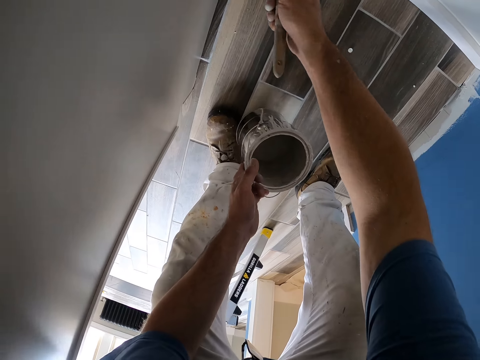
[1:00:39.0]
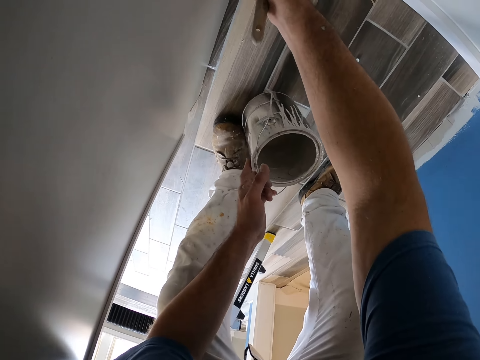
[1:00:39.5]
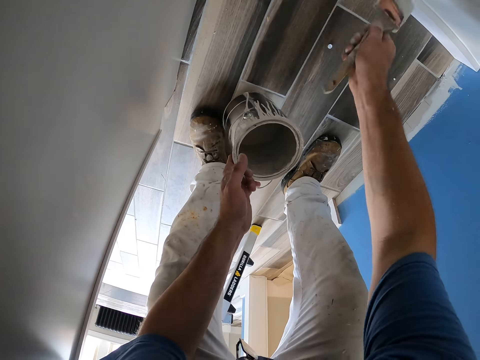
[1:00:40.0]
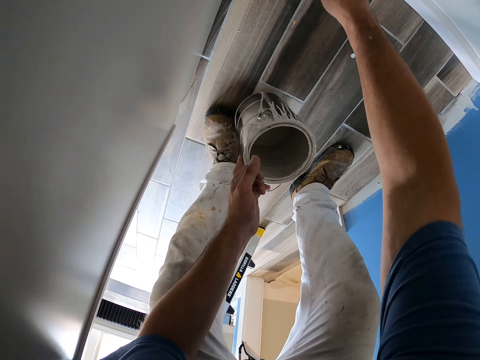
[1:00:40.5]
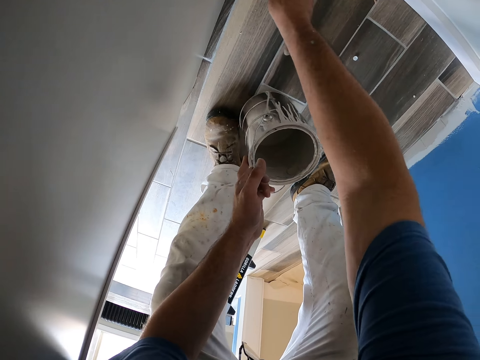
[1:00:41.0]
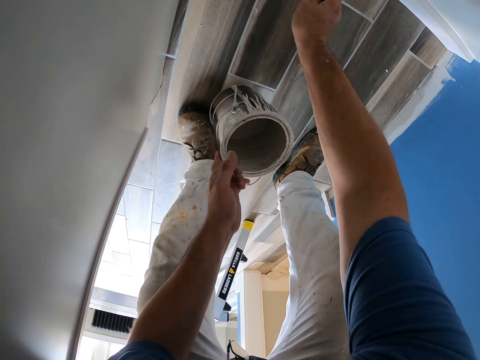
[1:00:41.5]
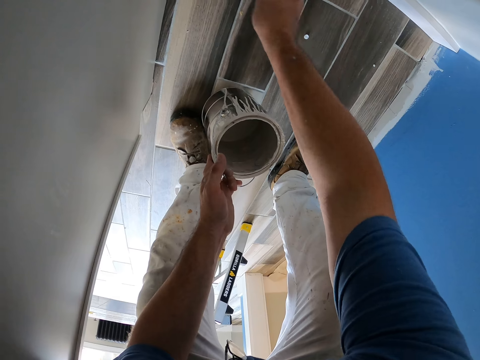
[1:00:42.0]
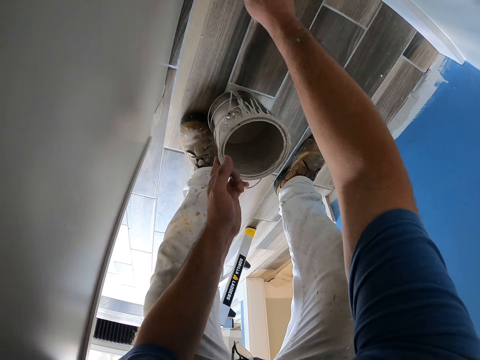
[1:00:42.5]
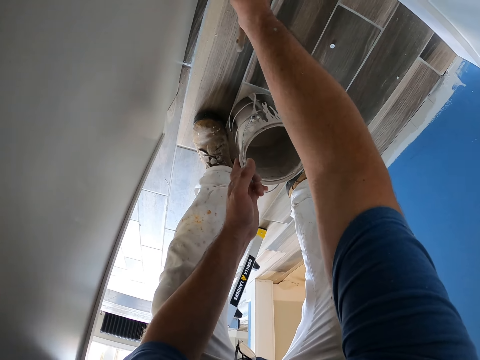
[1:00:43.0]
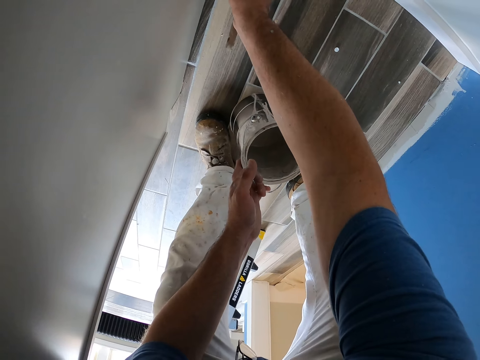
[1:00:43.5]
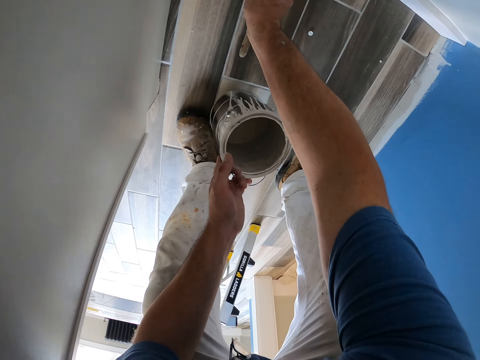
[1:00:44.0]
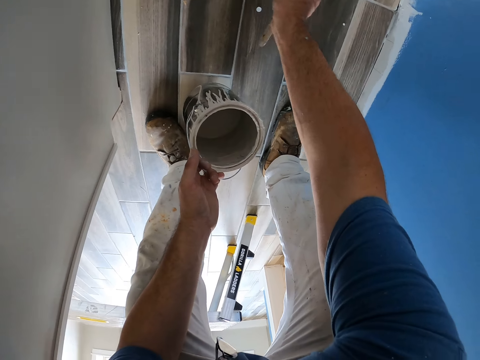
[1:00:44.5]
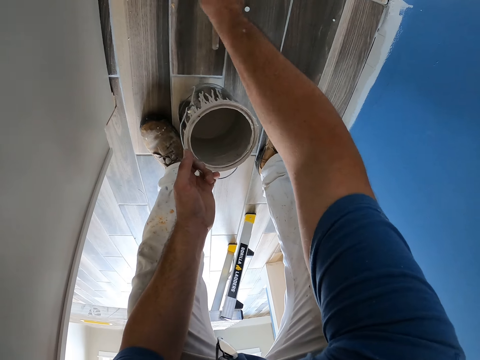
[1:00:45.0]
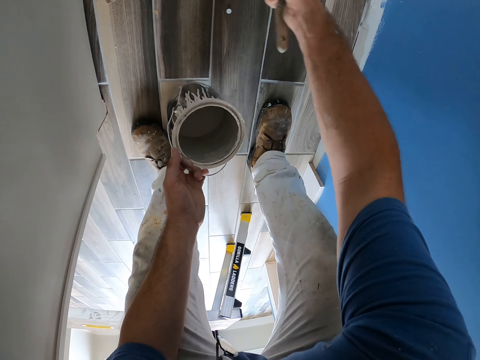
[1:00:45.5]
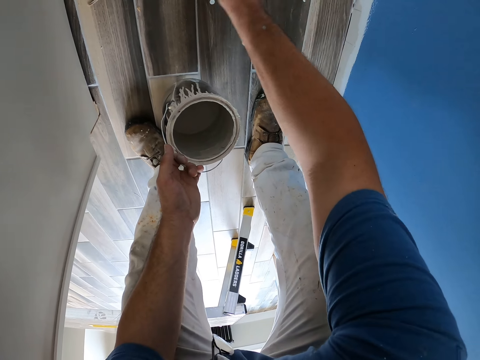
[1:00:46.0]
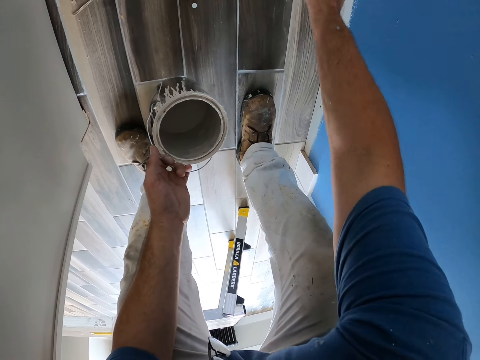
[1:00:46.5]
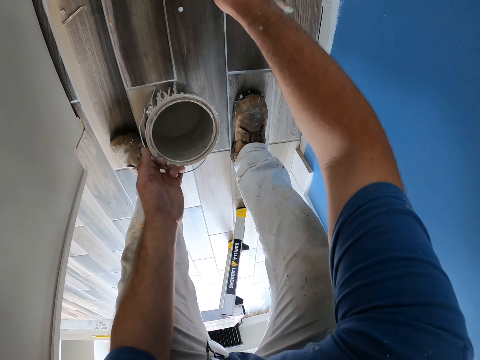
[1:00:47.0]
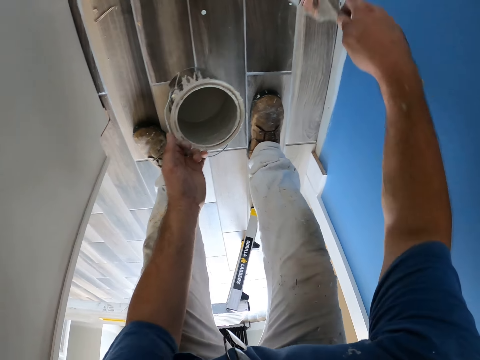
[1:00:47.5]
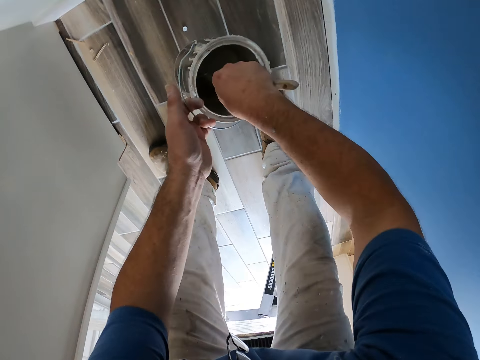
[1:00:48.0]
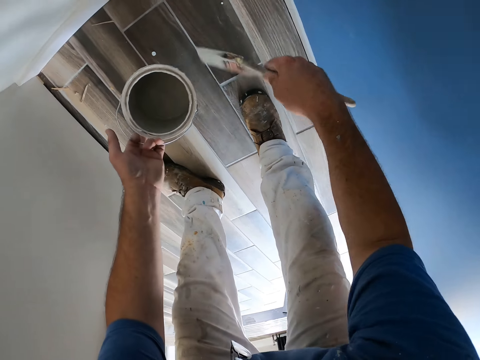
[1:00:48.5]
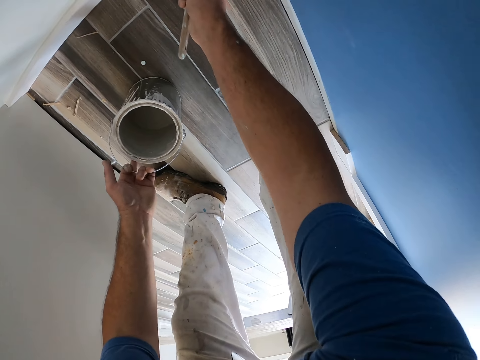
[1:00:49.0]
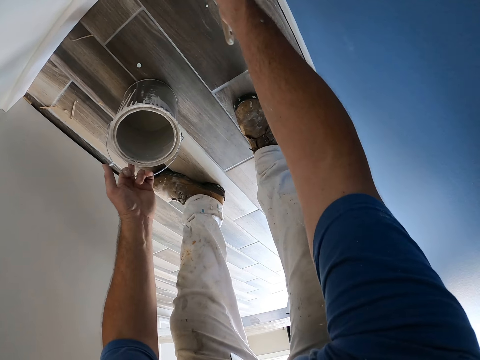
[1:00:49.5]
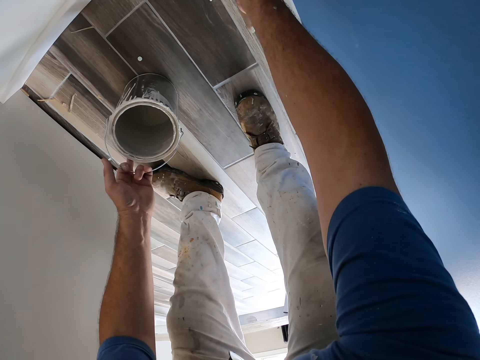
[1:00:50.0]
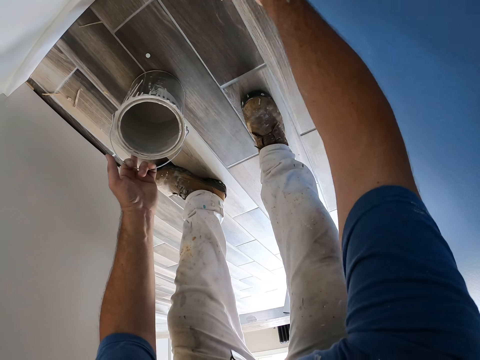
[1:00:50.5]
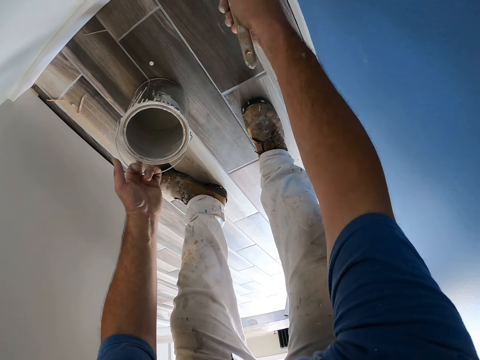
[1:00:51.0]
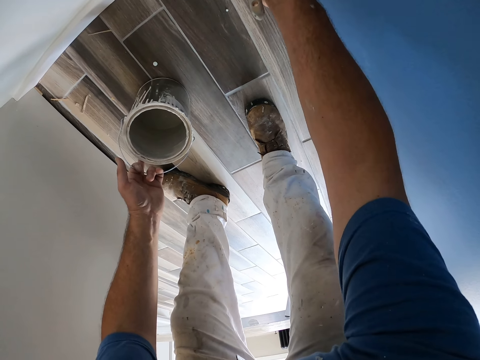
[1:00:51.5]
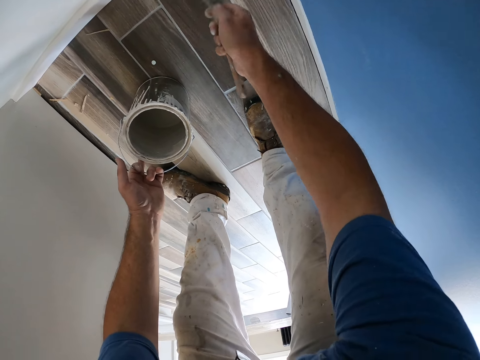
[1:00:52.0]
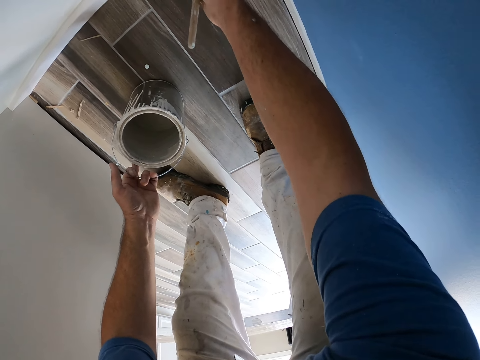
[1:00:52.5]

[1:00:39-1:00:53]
The camera wearer removes the brush from the paint. They paint the wall. They dip the paint brush into the paint bucket again, and continue painting the wall near the kitchen slab with the paint brush. They remove the brush from the paint.

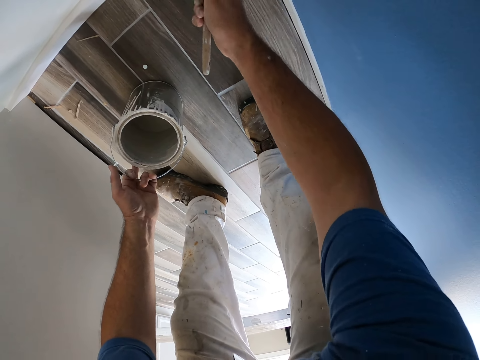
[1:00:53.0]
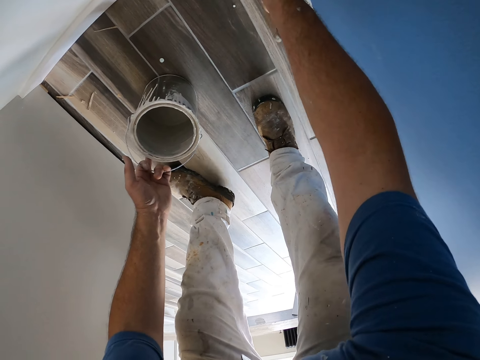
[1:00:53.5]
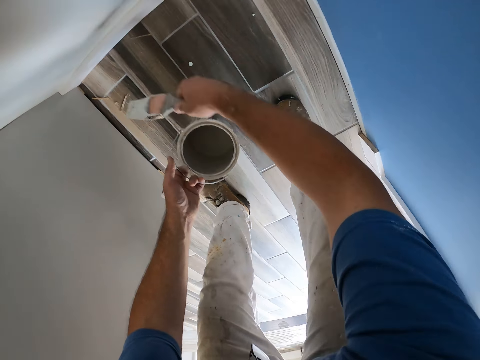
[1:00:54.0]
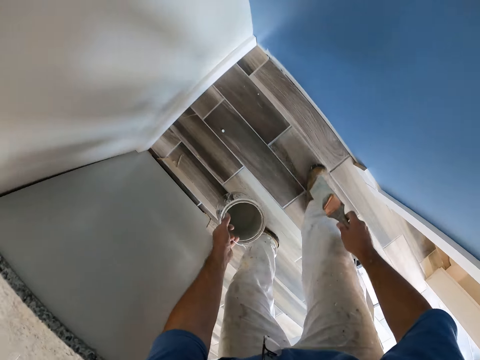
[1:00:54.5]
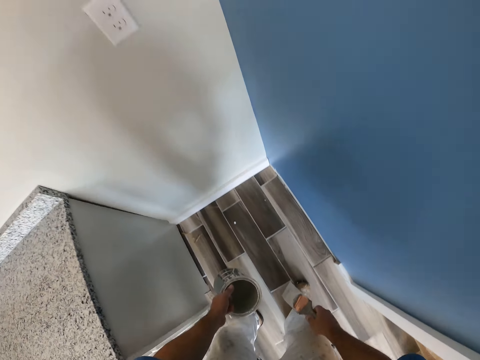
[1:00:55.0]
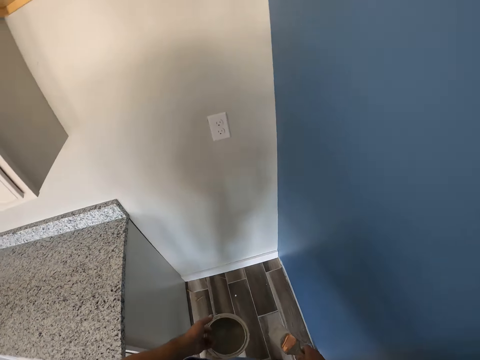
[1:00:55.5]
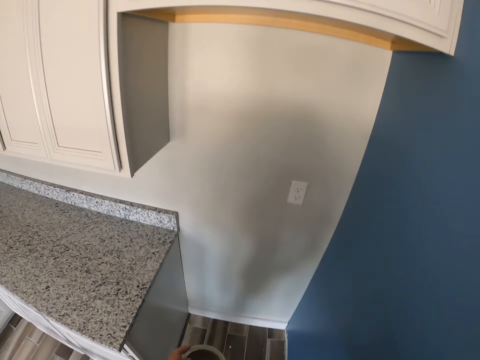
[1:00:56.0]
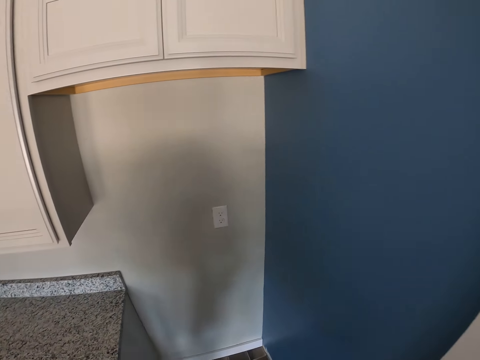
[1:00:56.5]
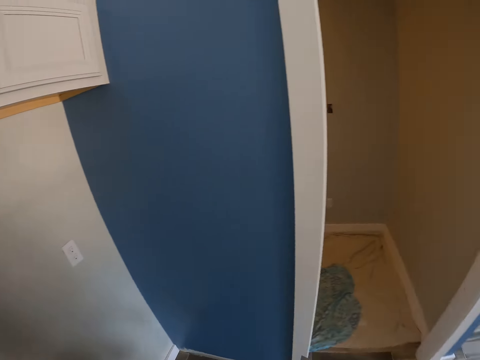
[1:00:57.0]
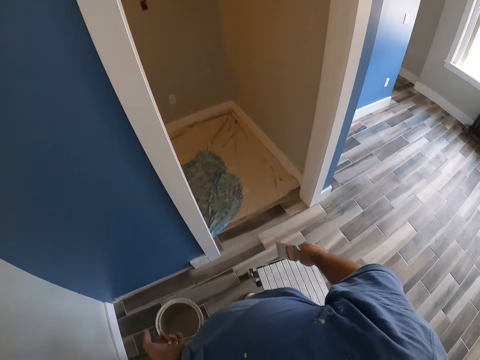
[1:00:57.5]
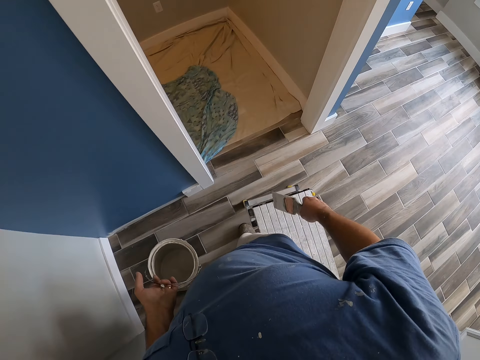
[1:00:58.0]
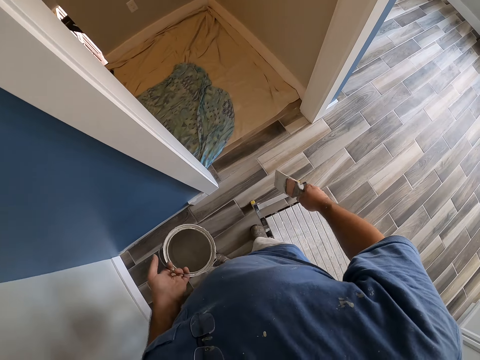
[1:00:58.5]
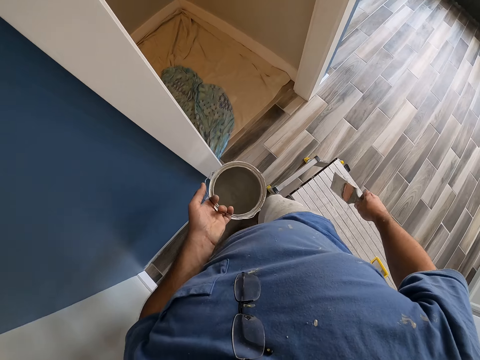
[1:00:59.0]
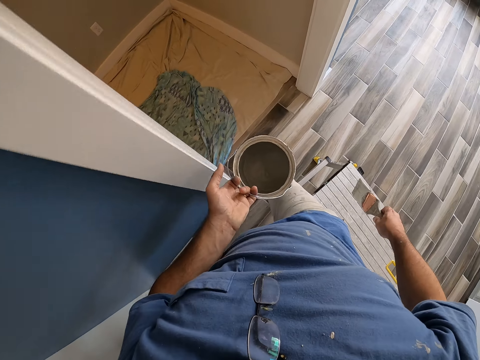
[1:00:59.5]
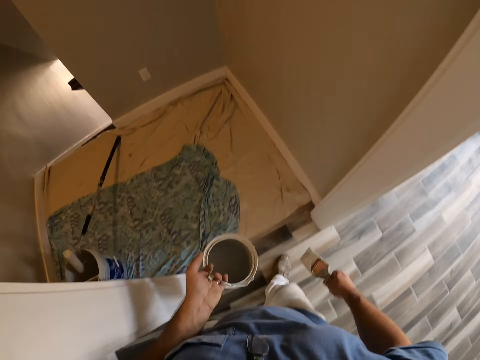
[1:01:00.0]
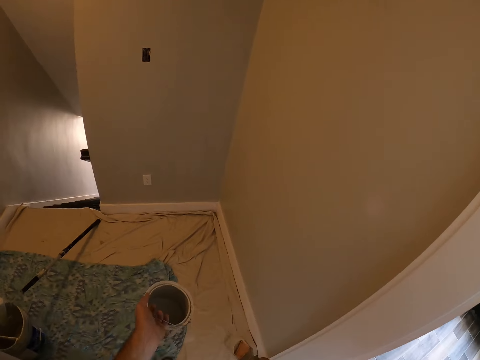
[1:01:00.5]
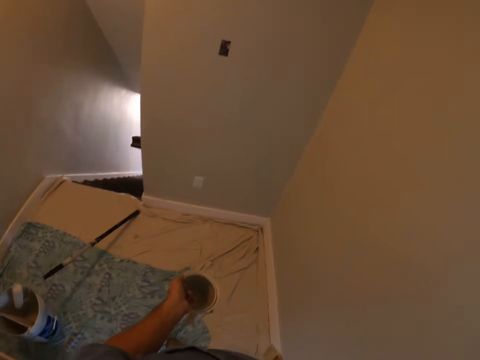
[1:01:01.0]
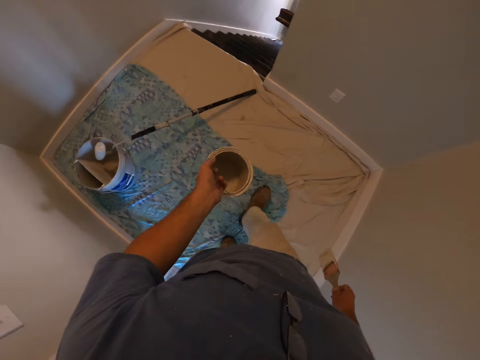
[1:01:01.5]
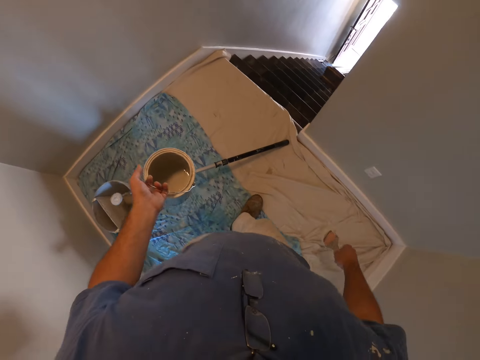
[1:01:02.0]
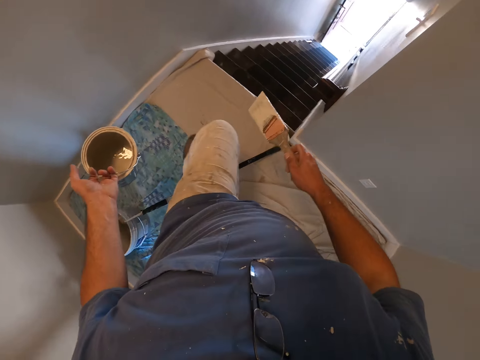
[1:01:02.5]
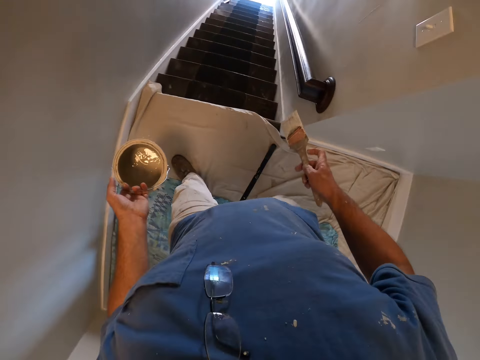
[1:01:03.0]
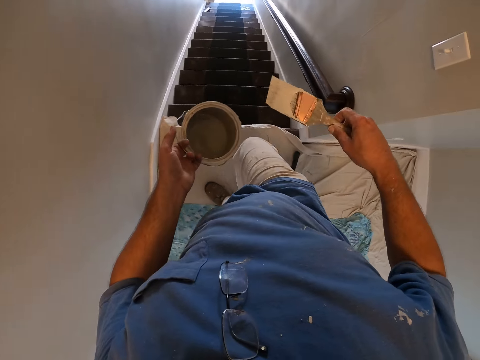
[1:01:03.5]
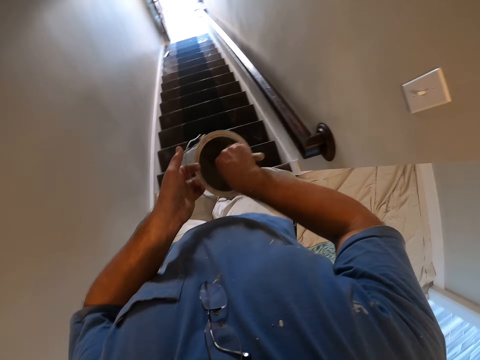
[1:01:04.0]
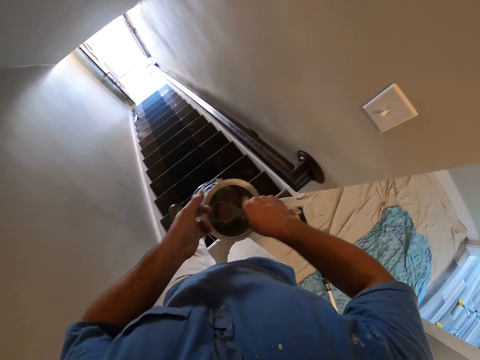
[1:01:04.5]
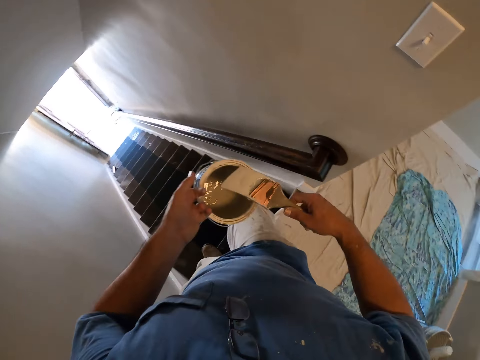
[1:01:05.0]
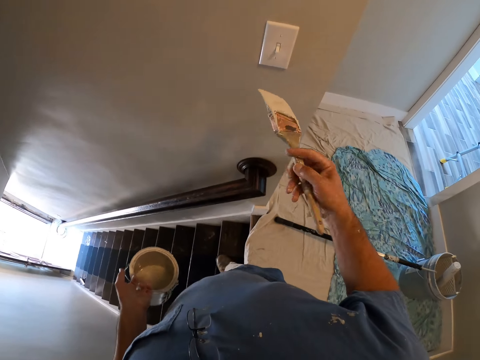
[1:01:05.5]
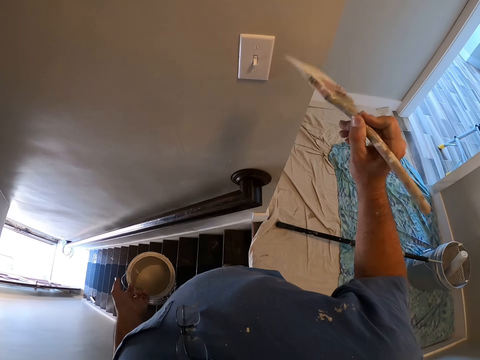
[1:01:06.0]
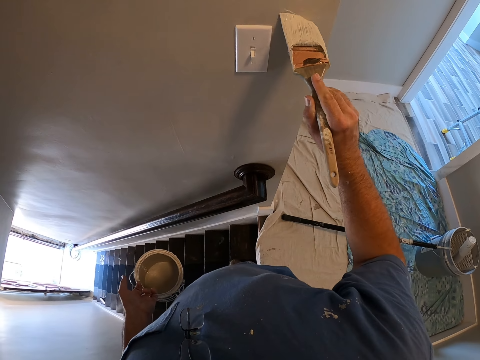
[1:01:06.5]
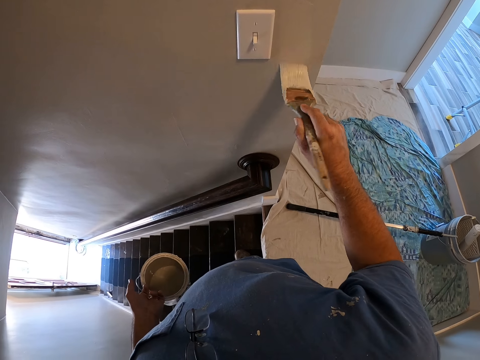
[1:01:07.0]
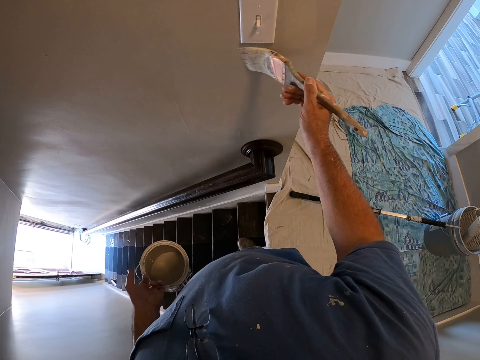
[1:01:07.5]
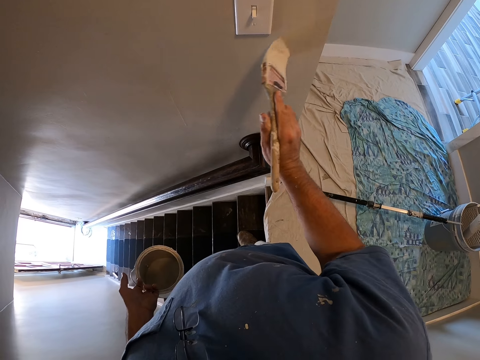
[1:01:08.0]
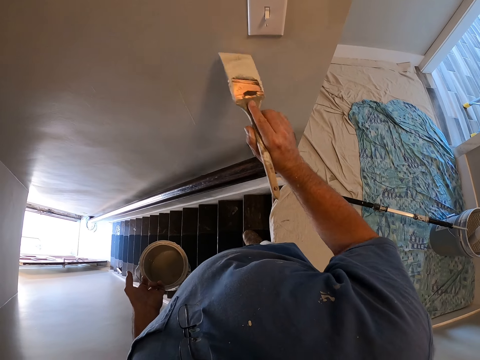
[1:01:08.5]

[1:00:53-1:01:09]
The camera wearer turns in the other direction away from the kitchen slab. They walk in a room. They dip the paint brush into the paint bucket again. They walk down a flight of stairs. They paint around a switch on the wall near a stairs railing with the paint brush. They hold the paint brush.
